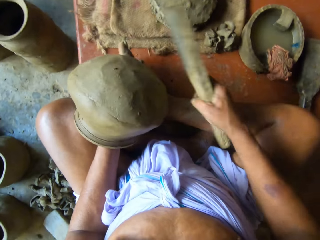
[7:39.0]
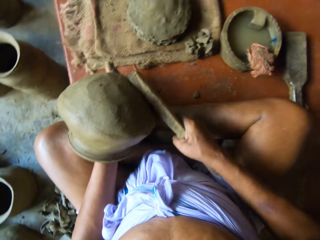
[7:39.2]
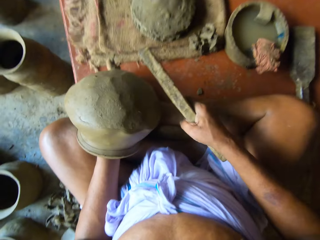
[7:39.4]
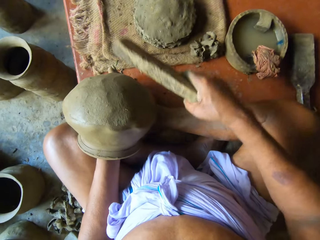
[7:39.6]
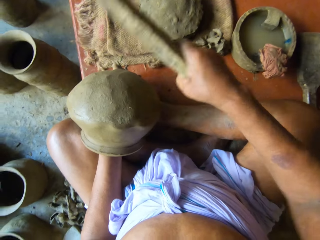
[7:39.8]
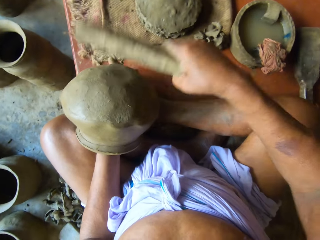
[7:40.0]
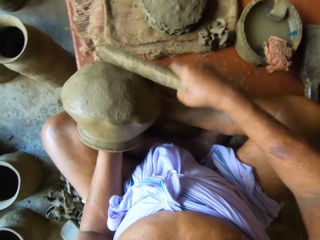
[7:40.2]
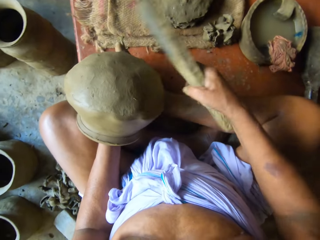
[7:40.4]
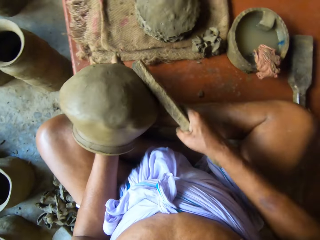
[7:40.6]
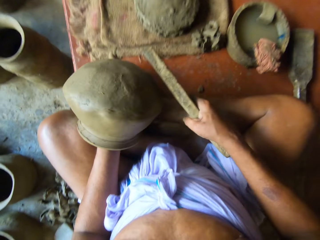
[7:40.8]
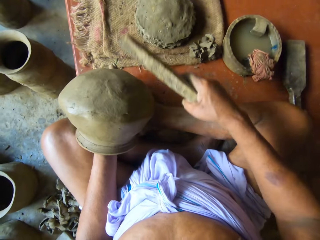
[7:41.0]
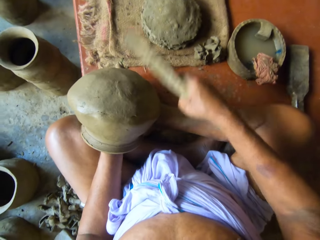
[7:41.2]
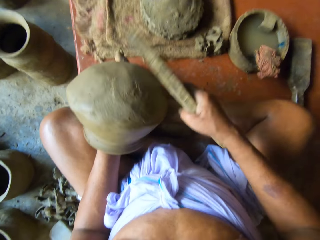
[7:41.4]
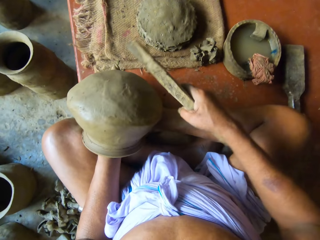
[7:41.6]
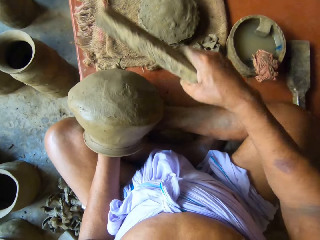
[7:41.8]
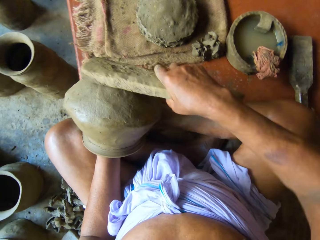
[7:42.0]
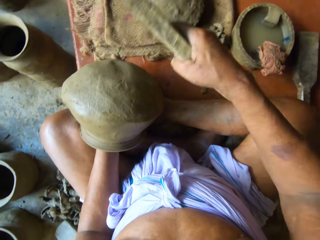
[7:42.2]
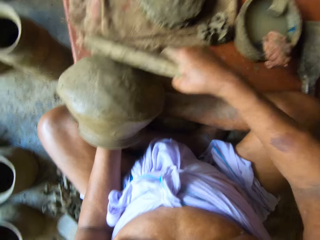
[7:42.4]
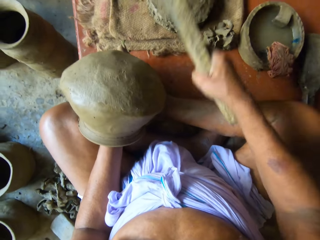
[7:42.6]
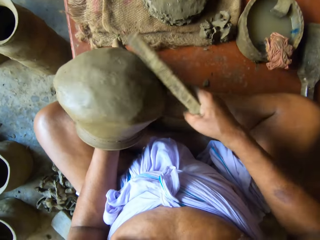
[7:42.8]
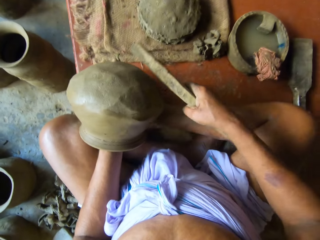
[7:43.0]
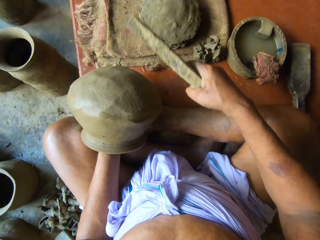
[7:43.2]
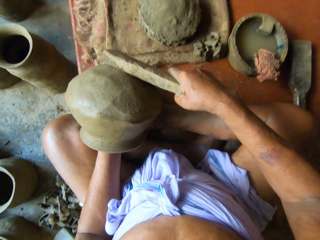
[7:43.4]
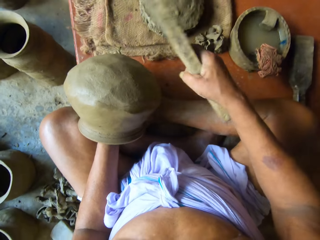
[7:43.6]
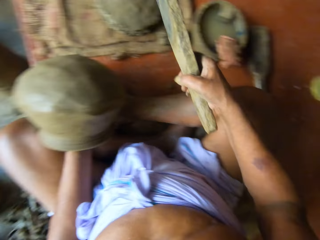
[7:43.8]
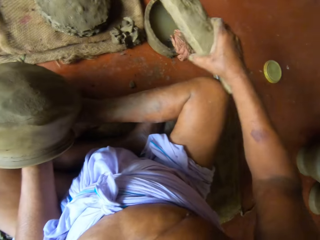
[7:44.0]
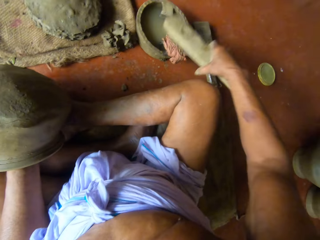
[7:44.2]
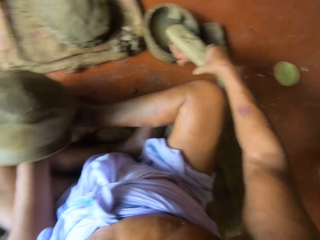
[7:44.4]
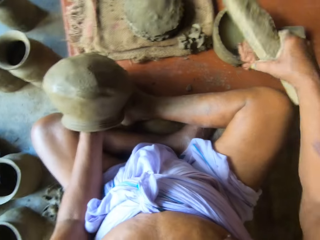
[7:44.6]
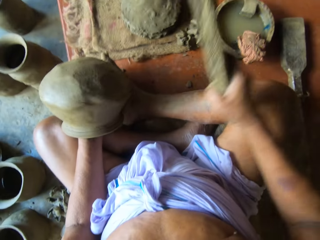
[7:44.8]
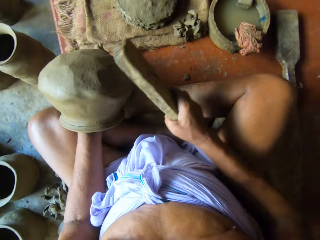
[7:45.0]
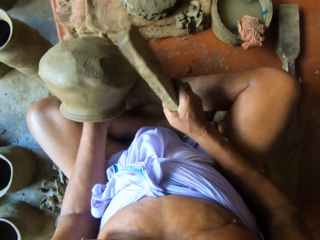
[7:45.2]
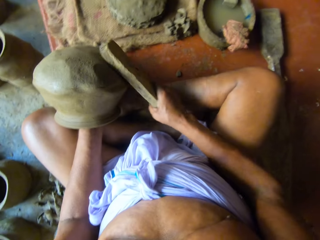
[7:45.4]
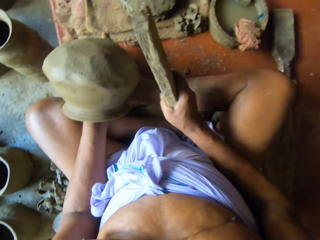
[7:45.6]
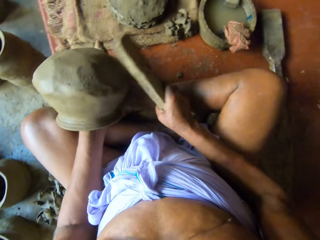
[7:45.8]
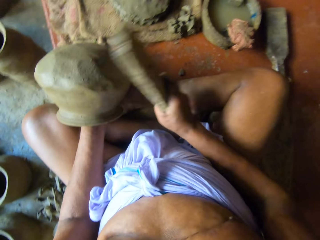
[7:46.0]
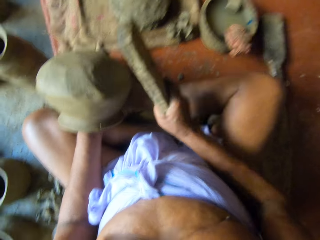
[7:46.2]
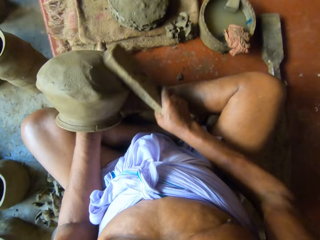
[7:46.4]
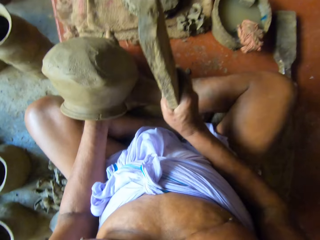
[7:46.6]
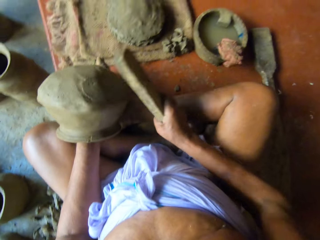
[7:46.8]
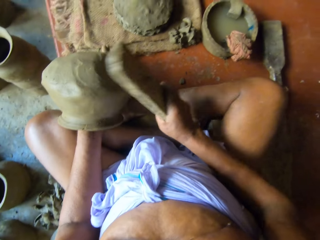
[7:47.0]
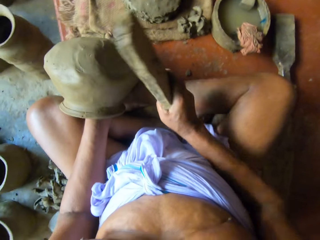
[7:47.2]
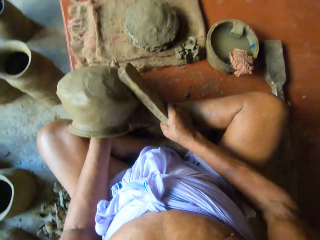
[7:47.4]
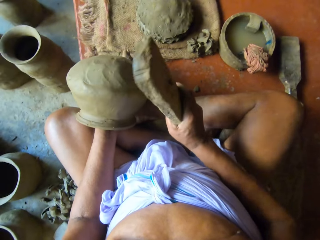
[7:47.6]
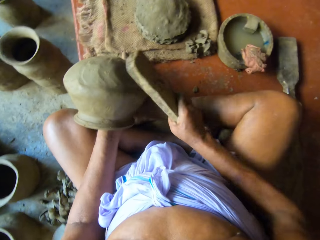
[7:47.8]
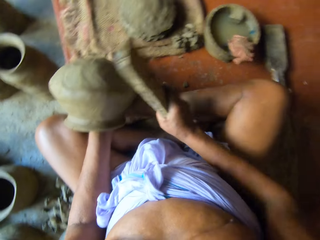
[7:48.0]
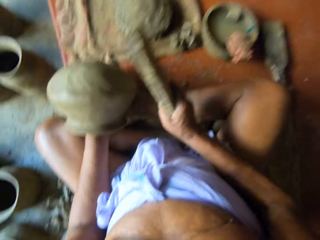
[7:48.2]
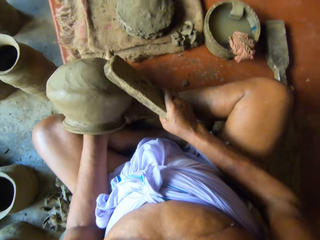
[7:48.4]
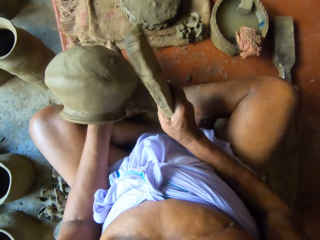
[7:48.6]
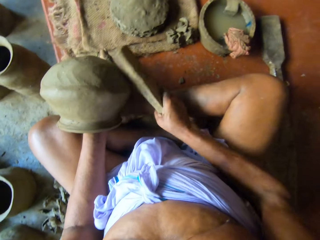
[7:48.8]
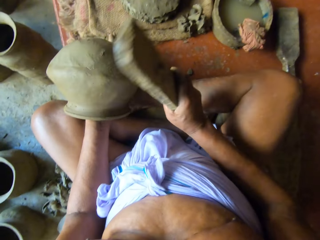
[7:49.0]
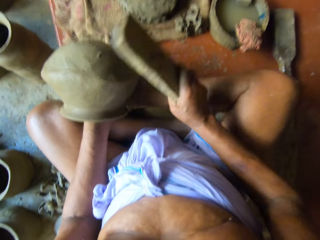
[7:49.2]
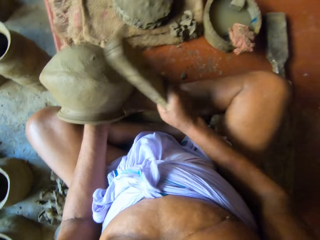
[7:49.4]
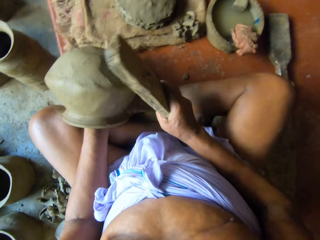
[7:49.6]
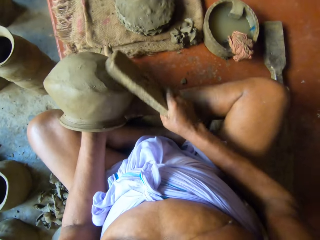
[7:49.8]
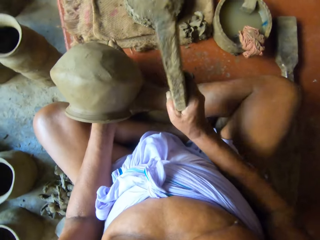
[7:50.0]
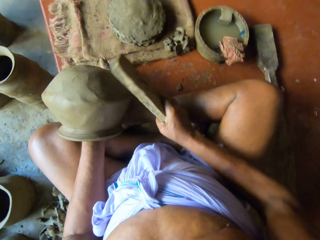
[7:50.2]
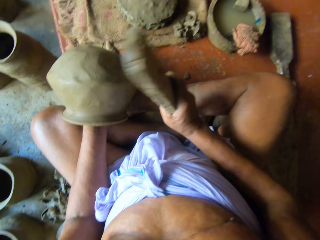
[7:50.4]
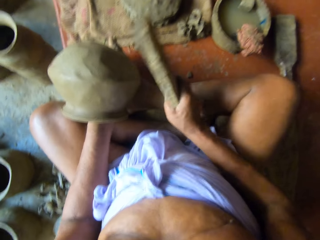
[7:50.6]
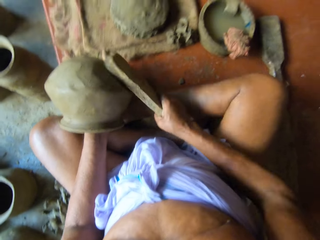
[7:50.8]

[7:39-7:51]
The camera wearer touches the rag on the edge of the bowl with the wood in his right hand. He places the wood on a wet piece of cloth. He hits the side of the pottery with the wood in his right hand.

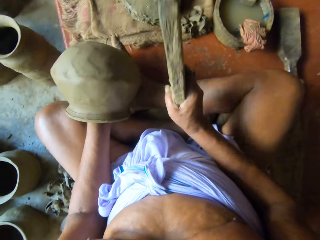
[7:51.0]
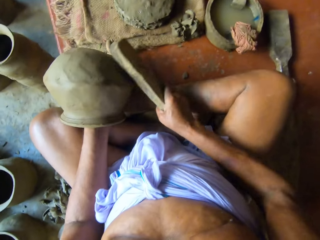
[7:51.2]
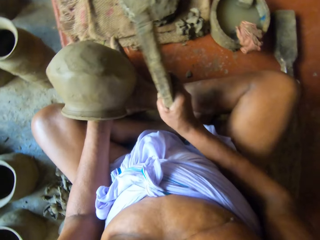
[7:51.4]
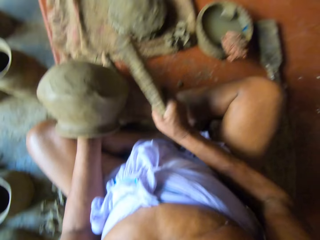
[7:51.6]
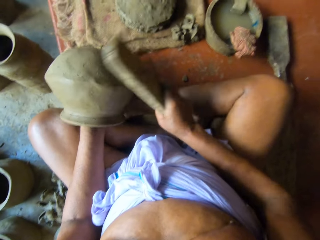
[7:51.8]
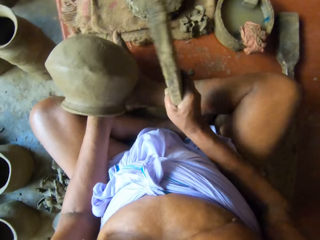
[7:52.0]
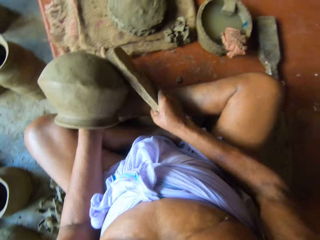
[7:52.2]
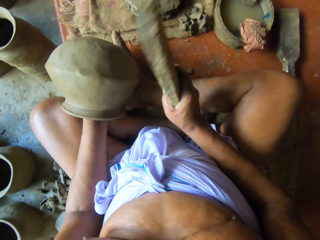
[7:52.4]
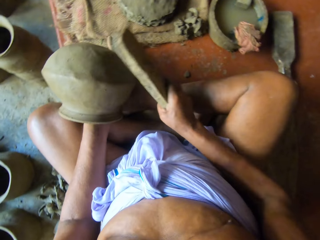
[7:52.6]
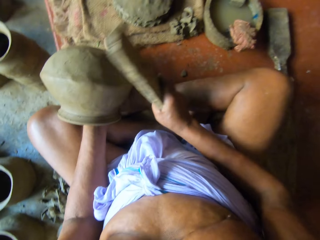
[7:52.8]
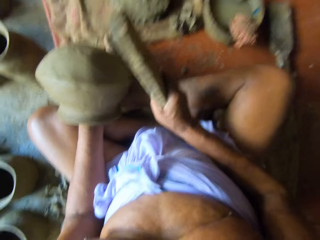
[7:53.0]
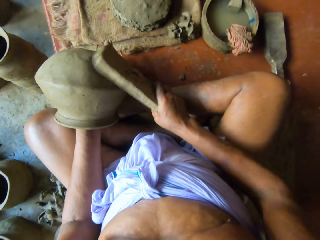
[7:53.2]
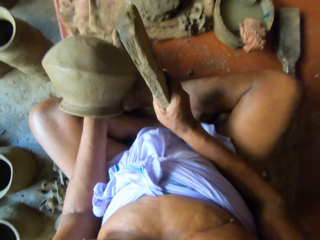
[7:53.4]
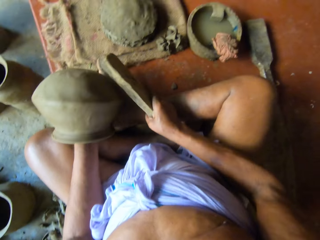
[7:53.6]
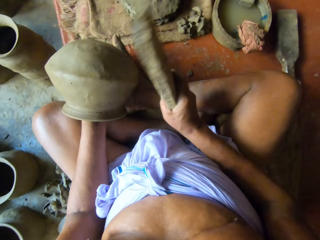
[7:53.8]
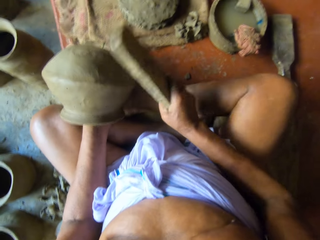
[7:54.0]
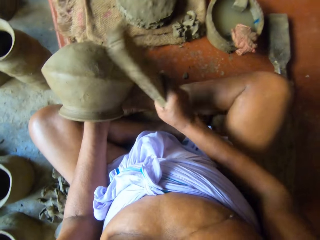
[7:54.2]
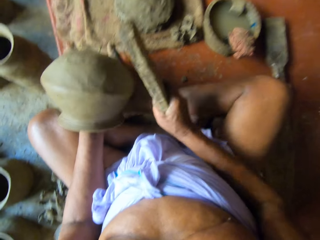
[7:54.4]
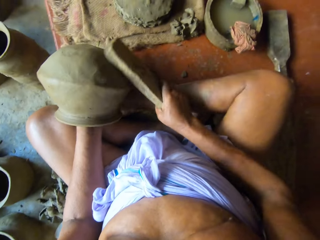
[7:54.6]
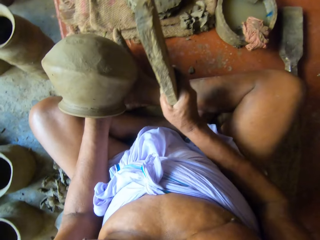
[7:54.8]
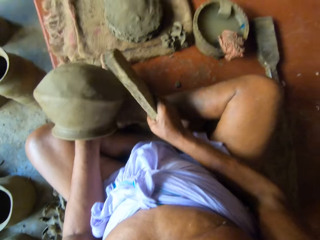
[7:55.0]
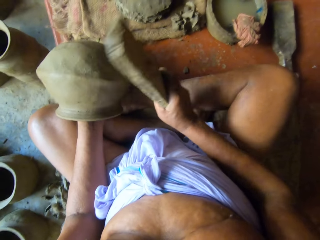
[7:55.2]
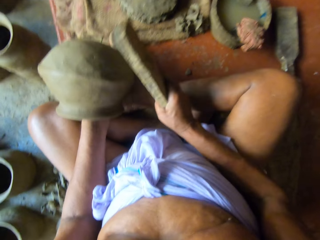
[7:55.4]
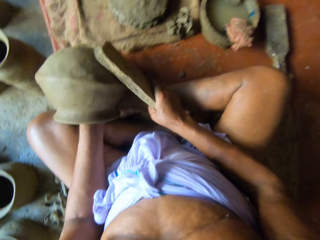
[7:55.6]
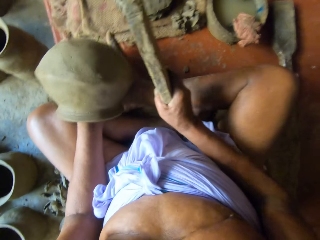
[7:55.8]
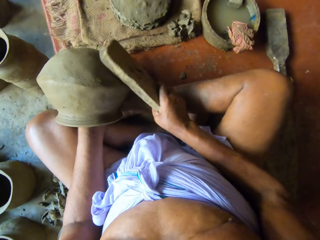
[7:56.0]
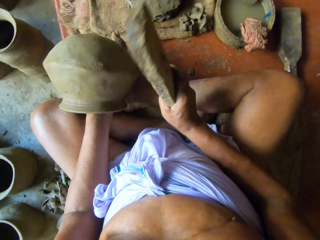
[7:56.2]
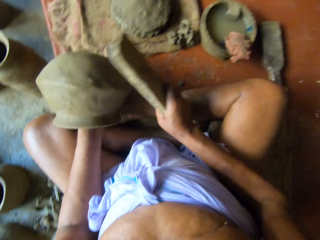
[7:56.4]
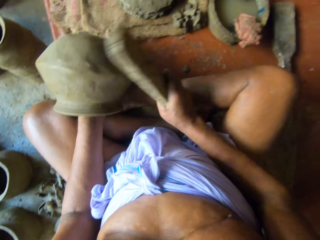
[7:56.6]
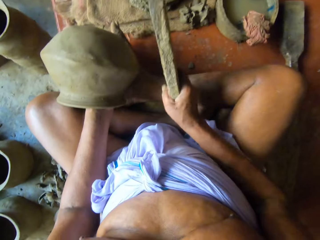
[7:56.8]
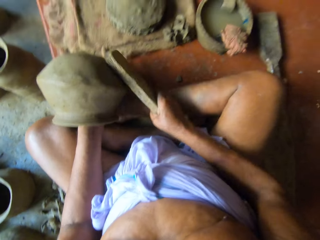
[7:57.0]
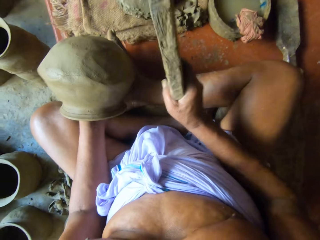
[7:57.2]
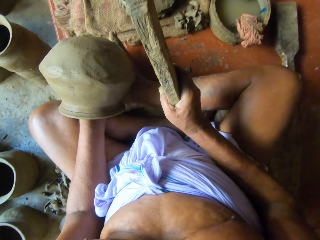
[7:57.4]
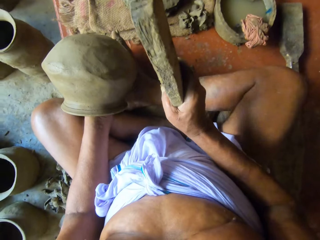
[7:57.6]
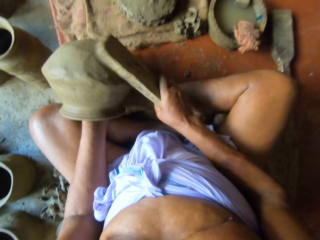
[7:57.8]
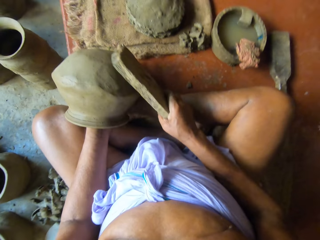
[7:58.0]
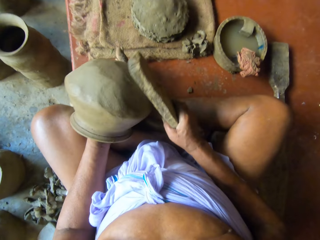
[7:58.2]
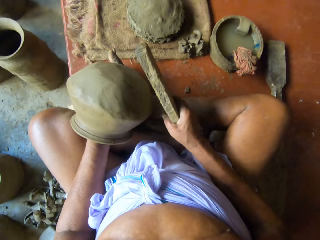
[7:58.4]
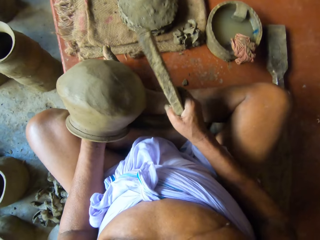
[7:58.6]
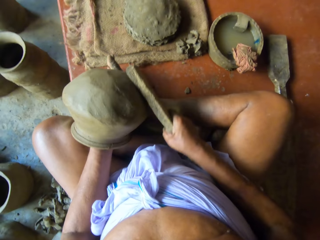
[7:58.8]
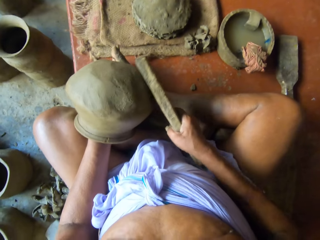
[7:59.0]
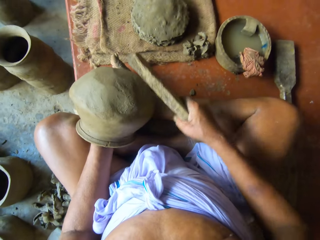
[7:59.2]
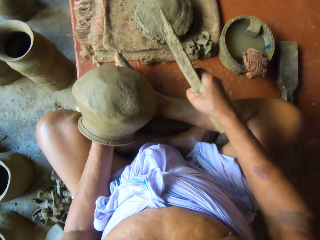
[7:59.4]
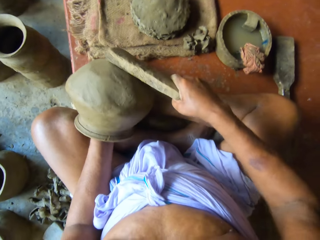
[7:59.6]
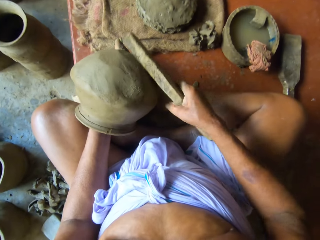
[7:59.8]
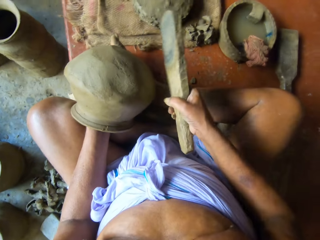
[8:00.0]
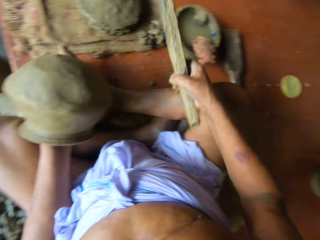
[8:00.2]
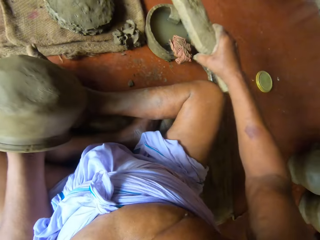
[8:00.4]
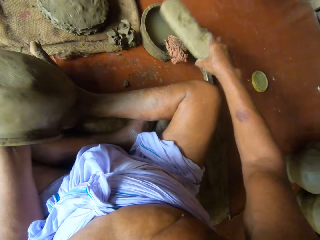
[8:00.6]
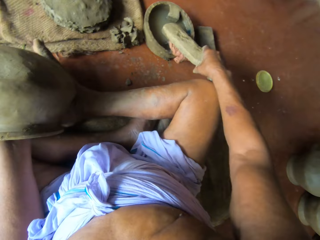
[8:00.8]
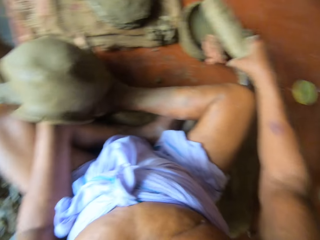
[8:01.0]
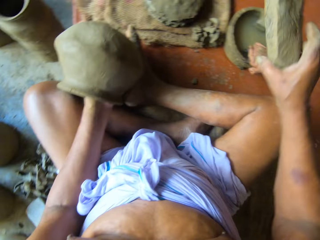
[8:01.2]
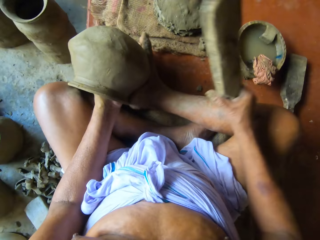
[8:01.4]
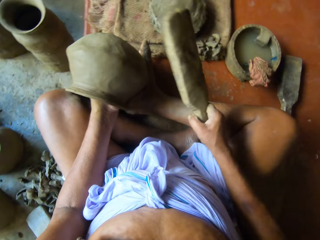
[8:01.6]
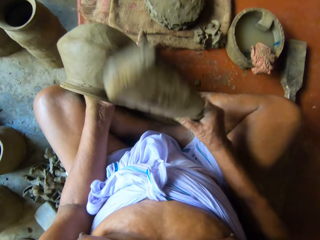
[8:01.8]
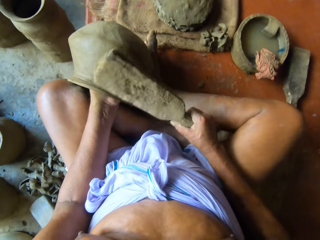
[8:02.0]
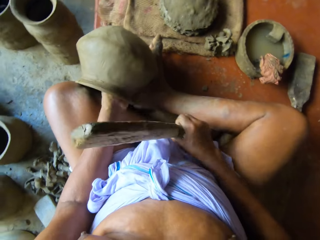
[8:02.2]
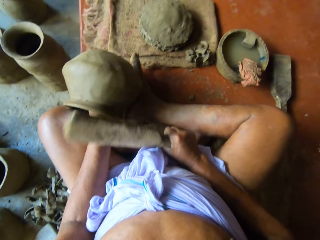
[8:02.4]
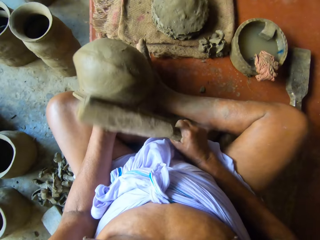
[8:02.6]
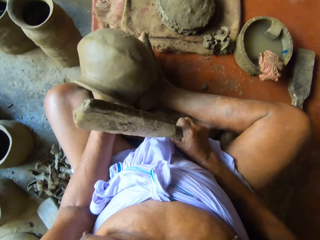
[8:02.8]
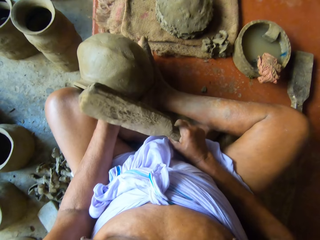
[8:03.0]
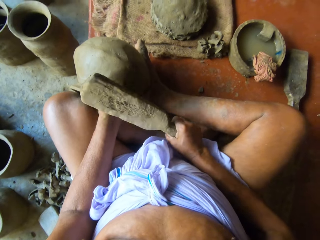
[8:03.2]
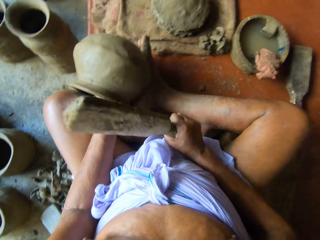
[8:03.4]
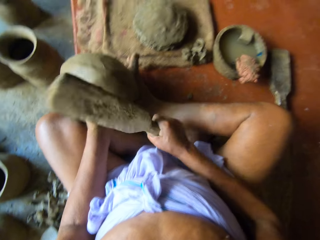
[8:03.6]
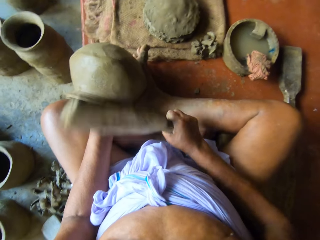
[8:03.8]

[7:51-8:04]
The camera wearer touches the rag on the edge of the bowl with the wood in his right hand. He places the wood on a wet piece of cloth. He hits the side of the pottery with the wood in his right hand. He spins the pottery with his left hand.
